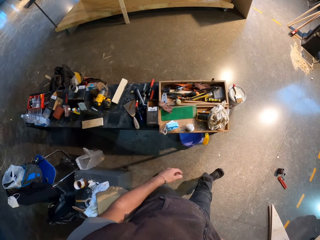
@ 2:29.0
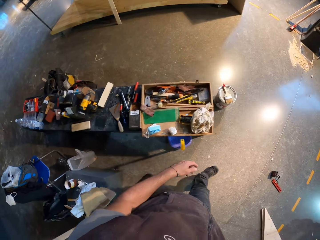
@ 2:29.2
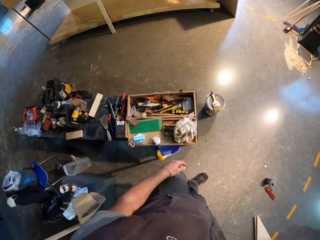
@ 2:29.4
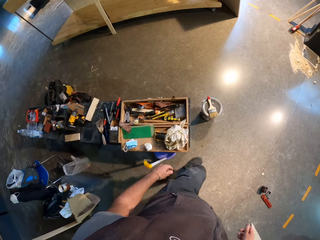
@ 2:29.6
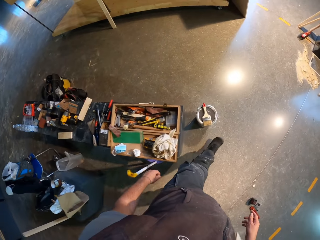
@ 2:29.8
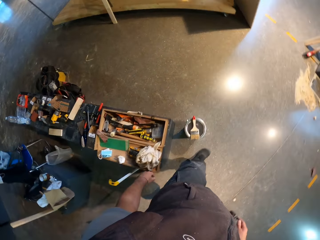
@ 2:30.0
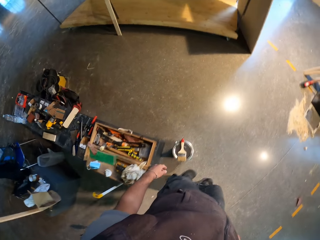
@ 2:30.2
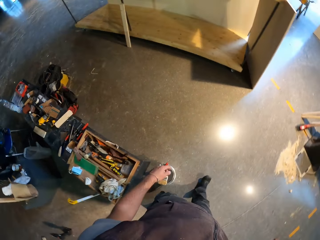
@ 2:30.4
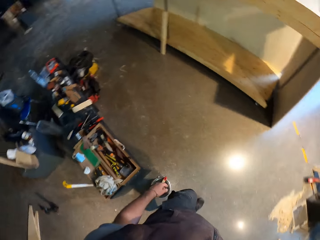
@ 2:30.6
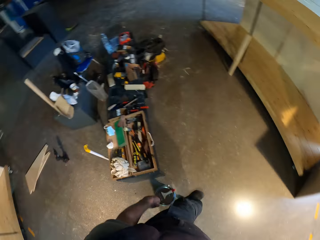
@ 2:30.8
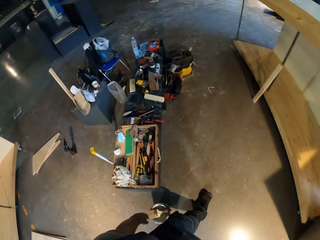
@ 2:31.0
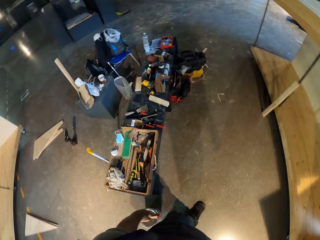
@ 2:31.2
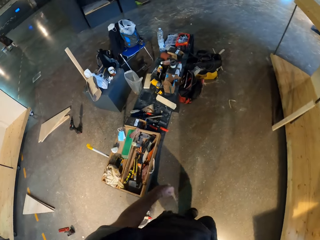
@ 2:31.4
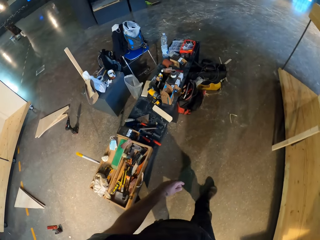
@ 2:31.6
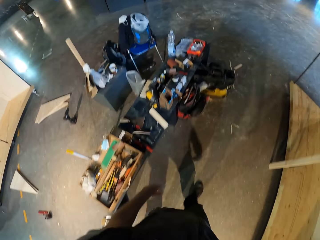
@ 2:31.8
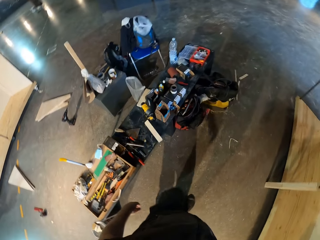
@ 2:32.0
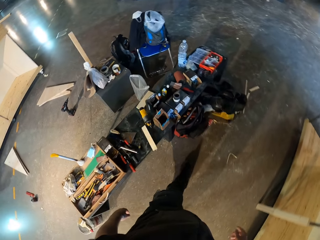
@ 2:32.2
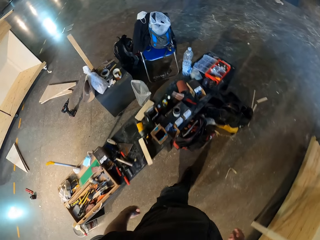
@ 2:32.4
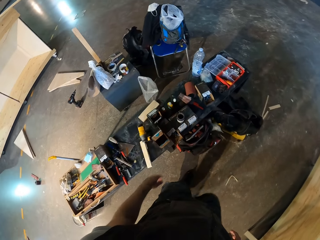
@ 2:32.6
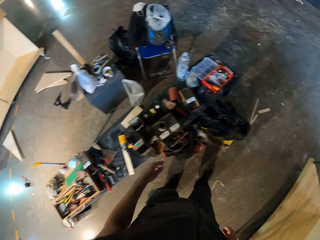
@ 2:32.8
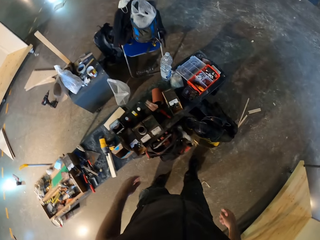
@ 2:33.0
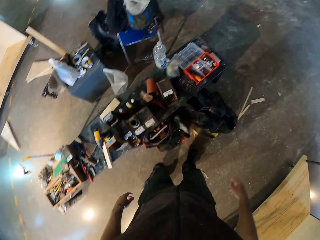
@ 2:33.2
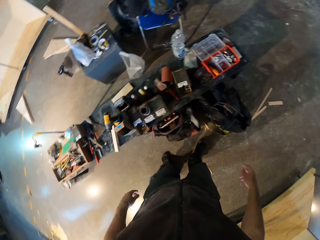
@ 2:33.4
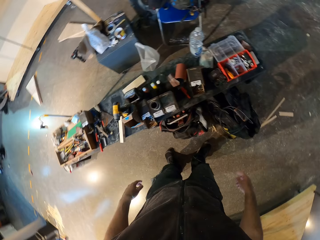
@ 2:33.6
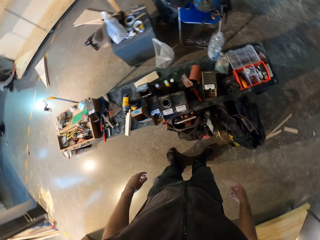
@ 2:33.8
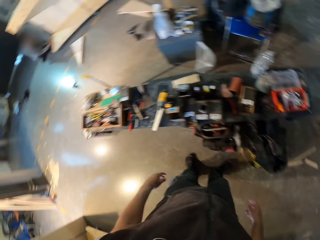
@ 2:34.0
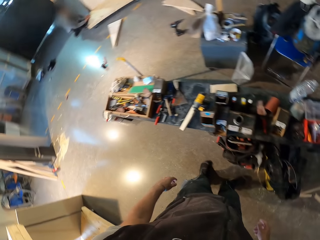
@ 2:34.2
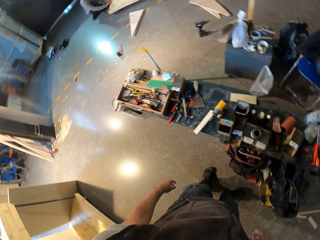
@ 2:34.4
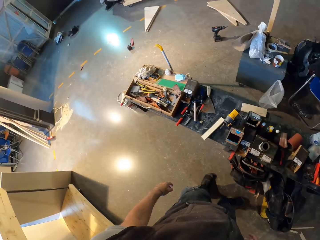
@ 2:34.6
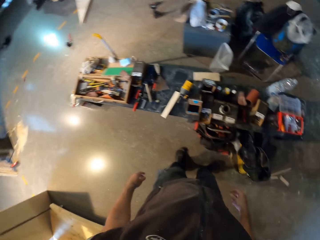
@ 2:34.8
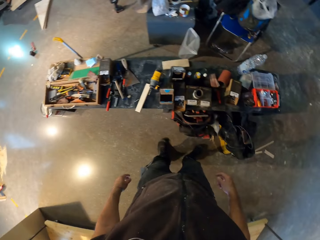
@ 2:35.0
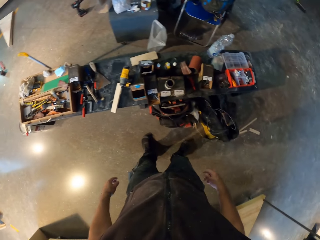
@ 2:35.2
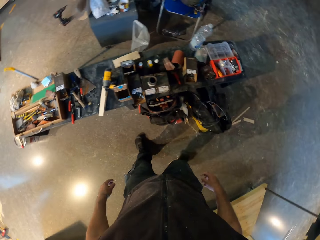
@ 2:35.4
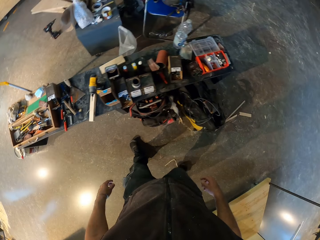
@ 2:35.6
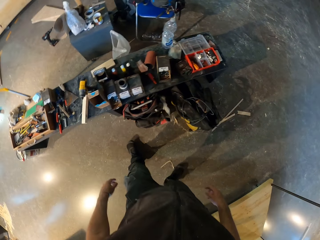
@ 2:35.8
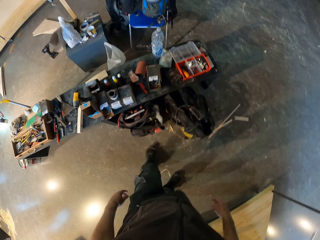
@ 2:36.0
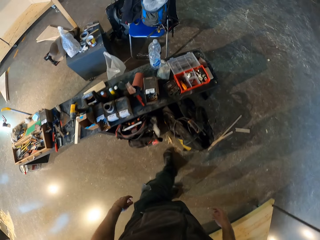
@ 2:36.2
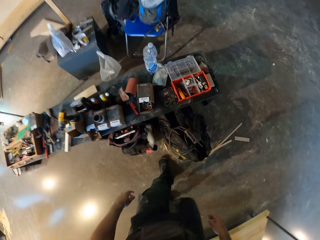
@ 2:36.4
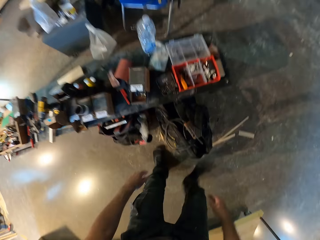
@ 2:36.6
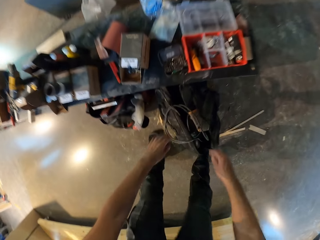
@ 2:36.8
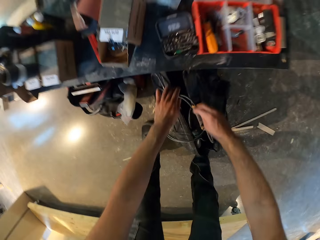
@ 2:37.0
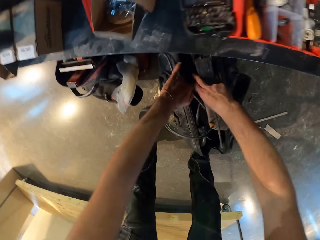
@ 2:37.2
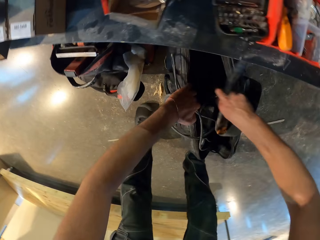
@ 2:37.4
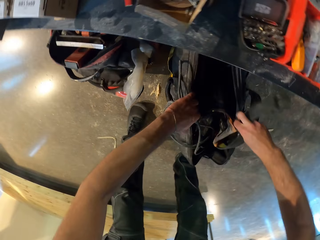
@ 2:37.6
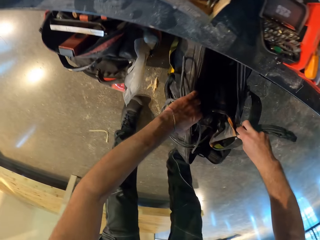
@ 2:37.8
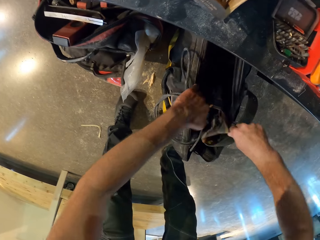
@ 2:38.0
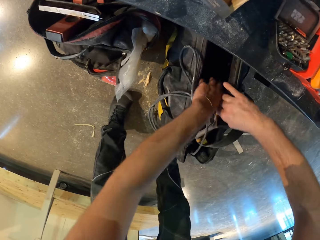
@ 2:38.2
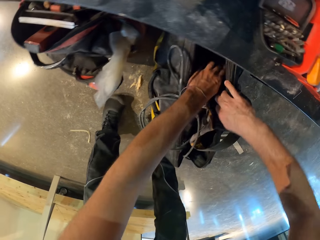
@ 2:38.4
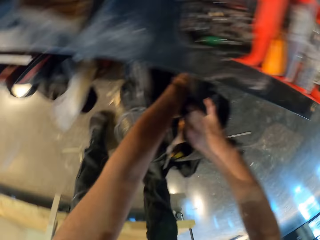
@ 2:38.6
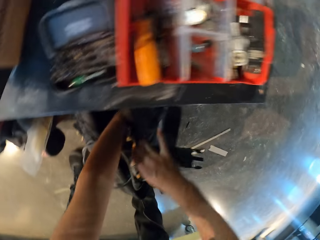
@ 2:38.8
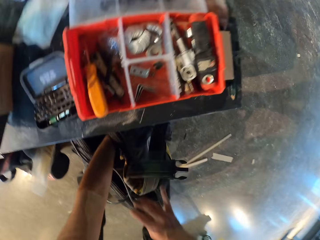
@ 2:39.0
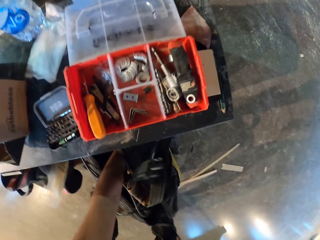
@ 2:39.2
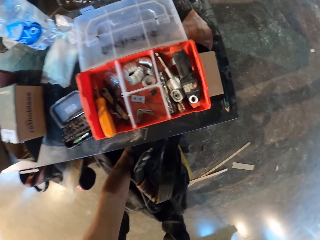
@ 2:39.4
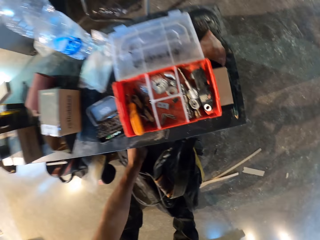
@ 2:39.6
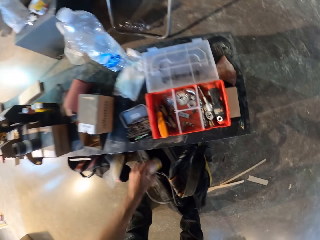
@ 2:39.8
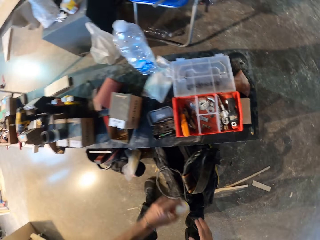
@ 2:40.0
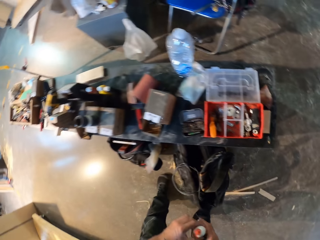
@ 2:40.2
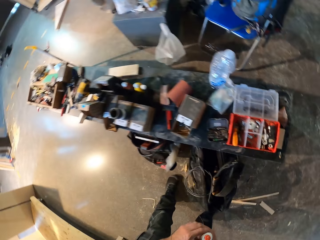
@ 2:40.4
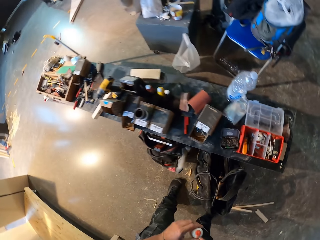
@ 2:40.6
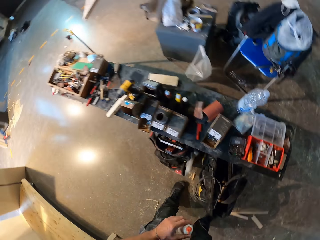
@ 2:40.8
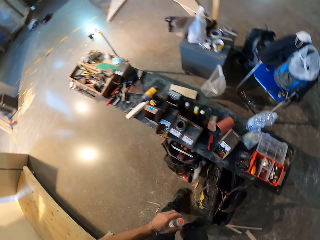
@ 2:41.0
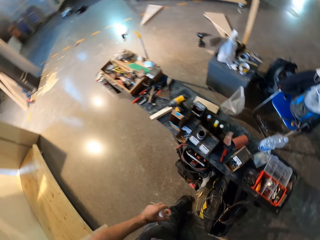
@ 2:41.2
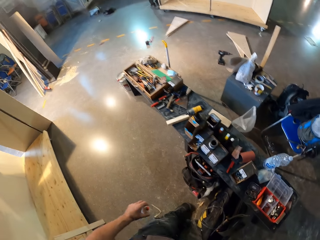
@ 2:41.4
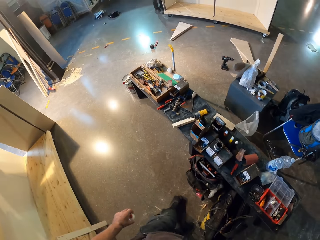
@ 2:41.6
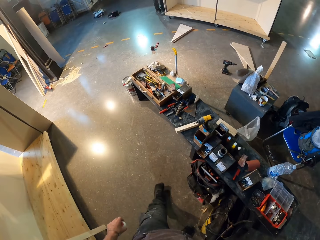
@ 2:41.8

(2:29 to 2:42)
The camera wearer stands beside the stand. He stares round in the workshop. He steps closer to the storage bag under the tools stand. He opens the bag wide with both hands. He takes a bottle of glue from the bag with his left hand. He passes the bottle from his right hand to his left hand.

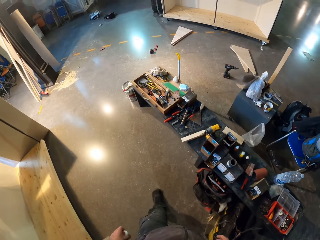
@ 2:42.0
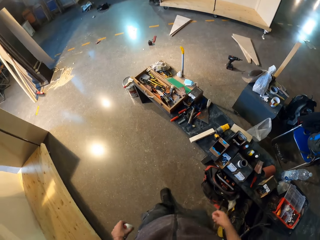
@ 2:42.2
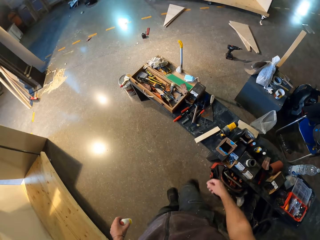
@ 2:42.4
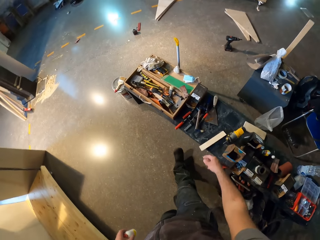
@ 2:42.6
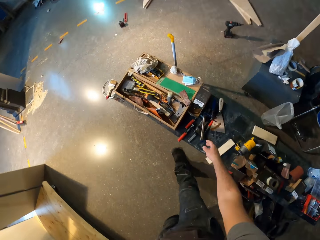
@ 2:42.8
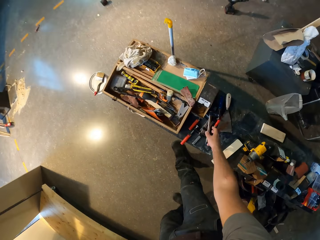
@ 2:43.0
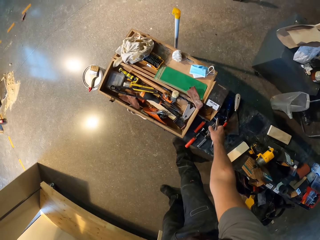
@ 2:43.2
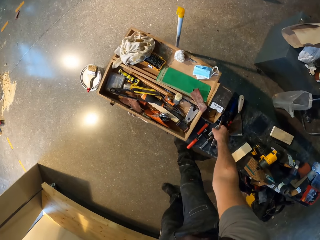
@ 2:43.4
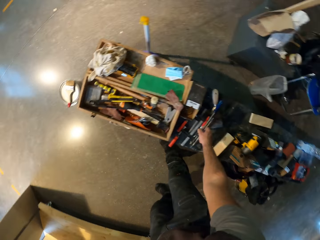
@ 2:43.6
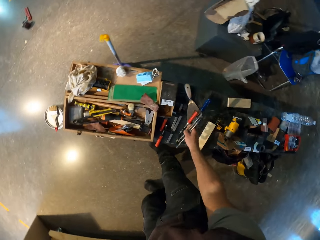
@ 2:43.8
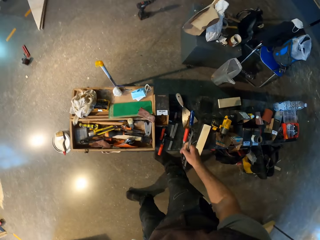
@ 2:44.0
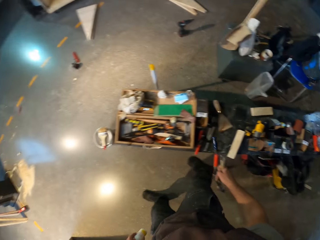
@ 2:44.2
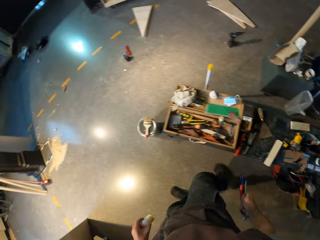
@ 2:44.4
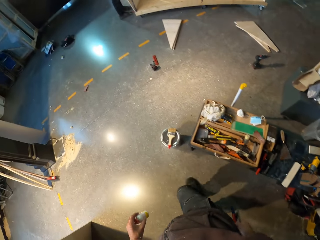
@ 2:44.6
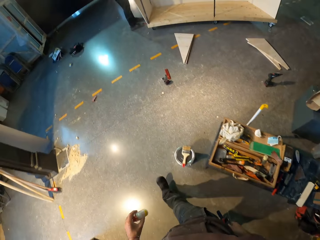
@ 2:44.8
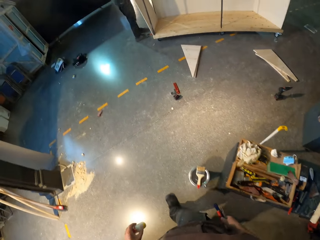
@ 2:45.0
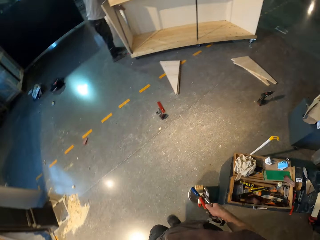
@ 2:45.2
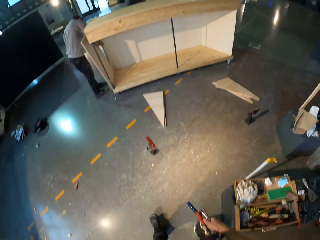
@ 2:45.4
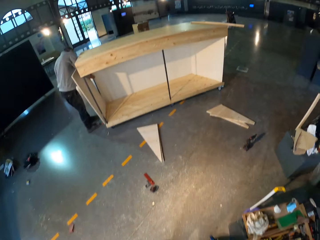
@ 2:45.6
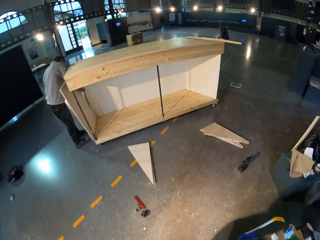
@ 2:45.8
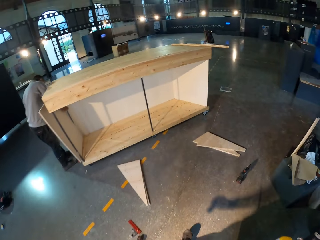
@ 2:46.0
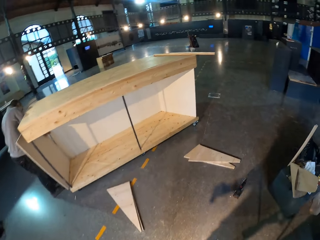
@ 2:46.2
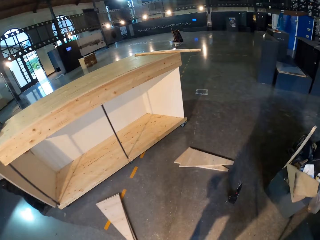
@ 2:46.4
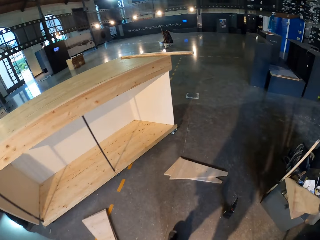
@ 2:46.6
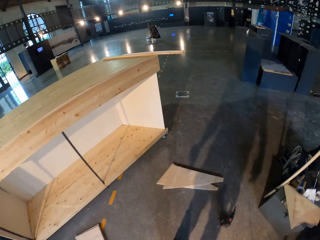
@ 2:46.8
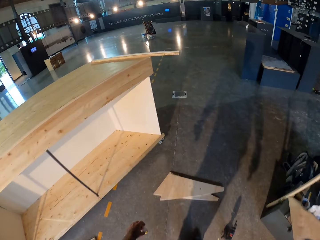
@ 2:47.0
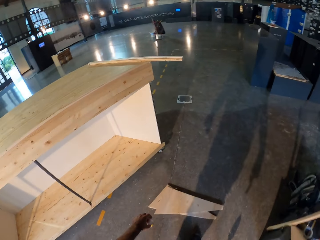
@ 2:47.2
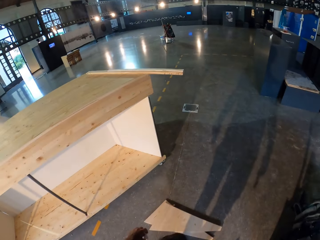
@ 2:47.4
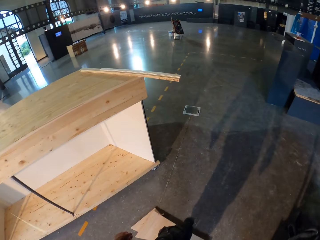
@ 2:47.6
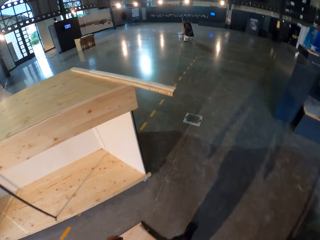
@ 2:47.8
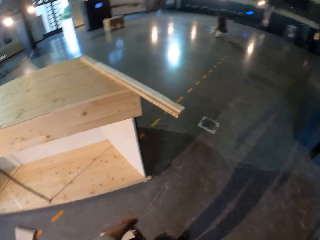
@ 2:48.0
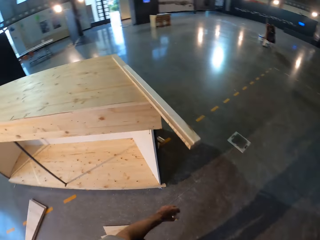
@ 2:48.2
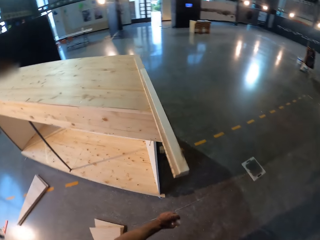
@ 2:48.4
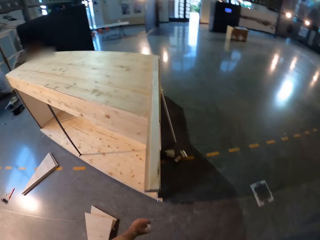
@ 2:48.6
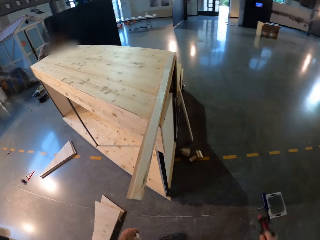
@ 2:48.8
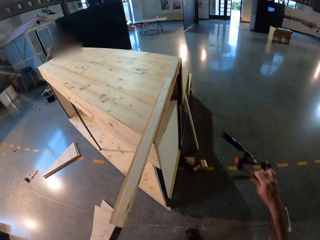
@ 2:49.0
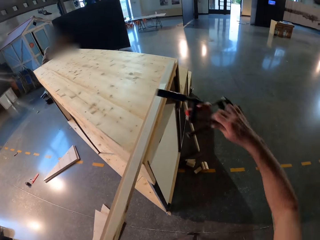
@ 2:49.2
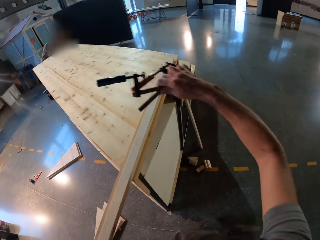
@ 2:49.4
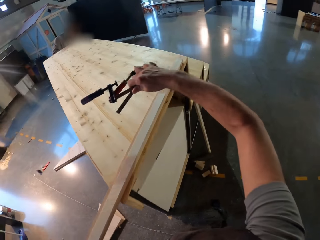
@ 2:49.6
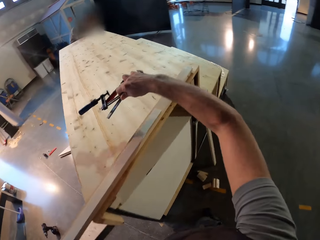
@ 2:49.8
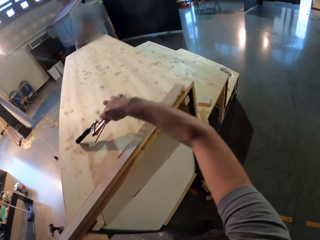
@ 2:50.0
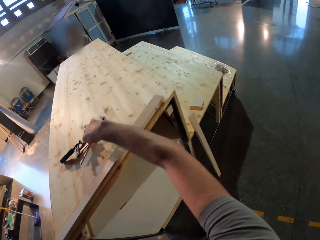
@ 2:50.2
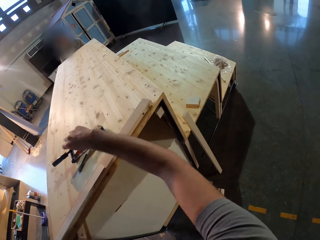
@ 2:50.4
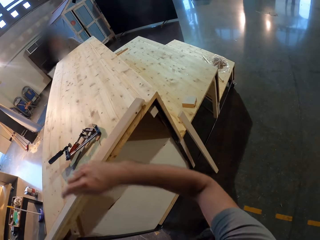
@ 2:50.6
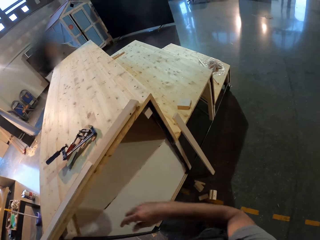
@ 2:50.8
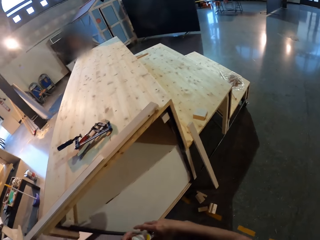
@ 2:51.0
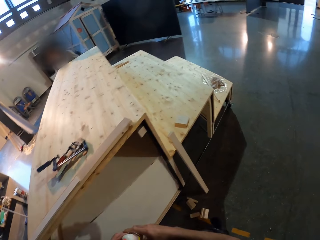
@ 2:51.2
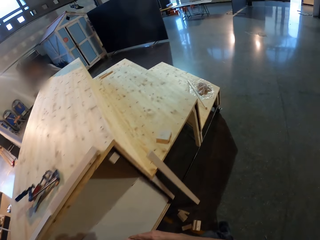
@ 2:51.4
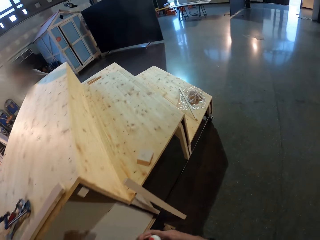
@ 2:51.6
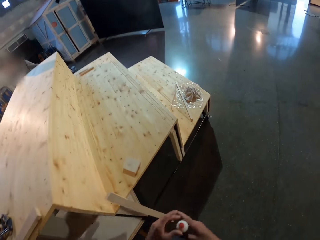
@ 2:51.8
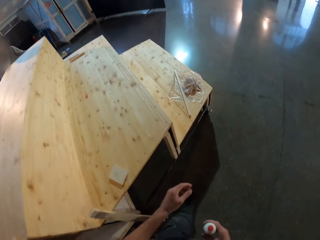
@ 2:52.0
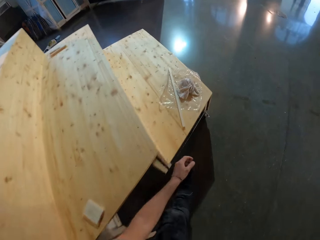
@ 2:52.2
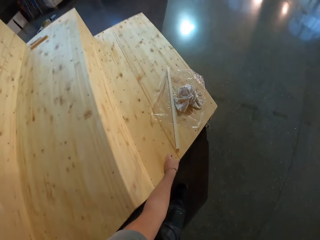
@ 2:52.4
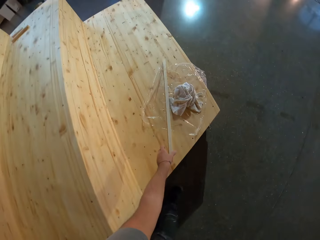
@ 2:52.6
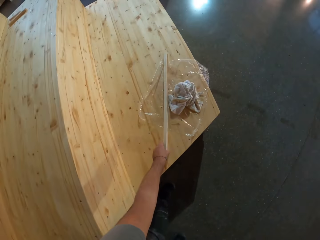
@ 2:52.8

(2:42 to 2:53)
The camera wearer walks along the tools stand. He takes g-clamps from a bench with his right hand. He carries the clamps and the glue bottle to the wood stand on the floor. A man works on the stand on the floor. The camera wearer drops the g-clamps on the table ladder with his right hand. He walks towards the wood piece on the stand. He passes the bottle in his left hand to his right hand.
